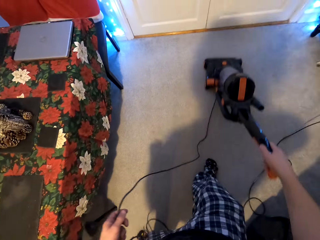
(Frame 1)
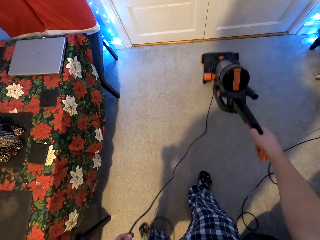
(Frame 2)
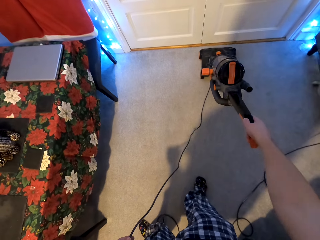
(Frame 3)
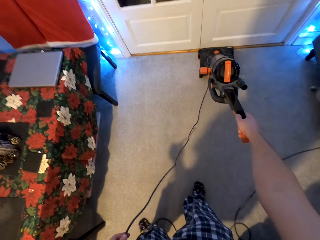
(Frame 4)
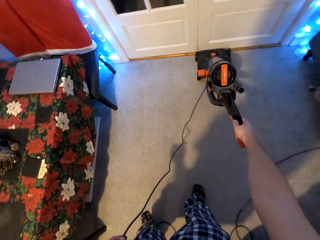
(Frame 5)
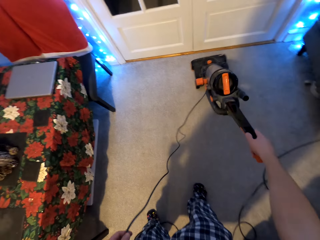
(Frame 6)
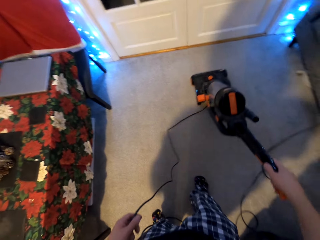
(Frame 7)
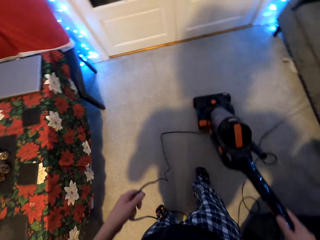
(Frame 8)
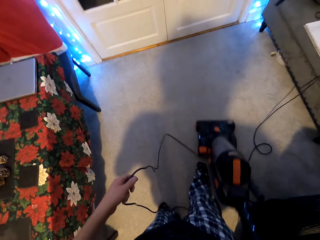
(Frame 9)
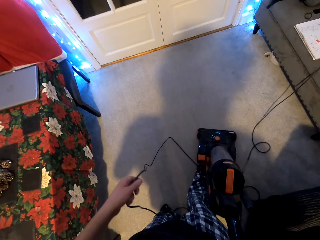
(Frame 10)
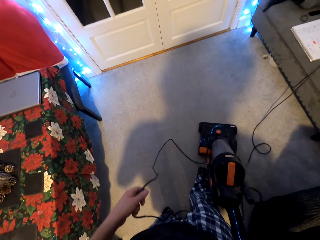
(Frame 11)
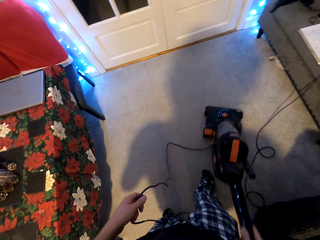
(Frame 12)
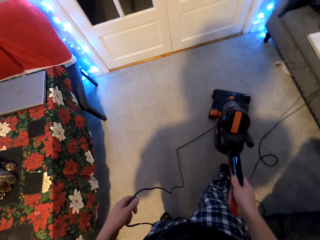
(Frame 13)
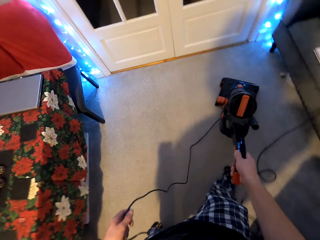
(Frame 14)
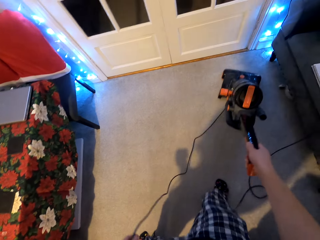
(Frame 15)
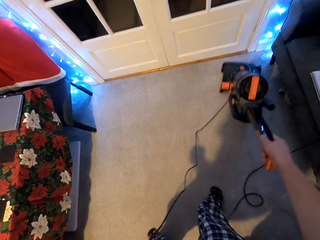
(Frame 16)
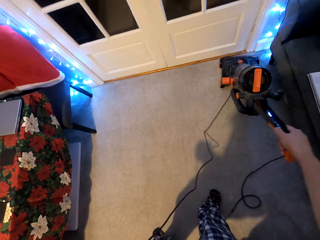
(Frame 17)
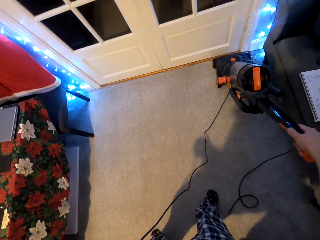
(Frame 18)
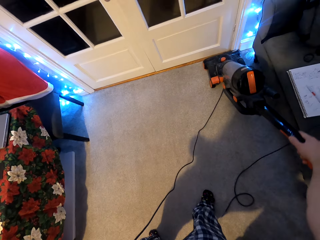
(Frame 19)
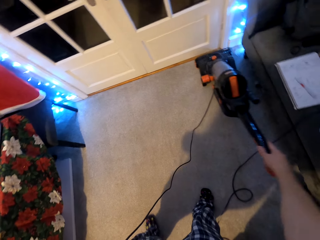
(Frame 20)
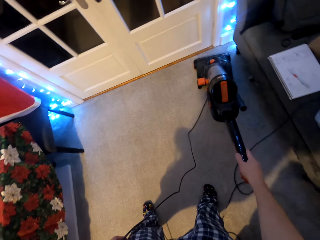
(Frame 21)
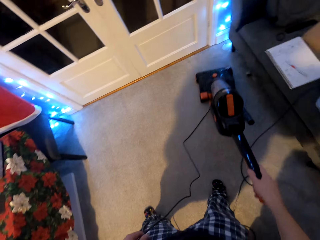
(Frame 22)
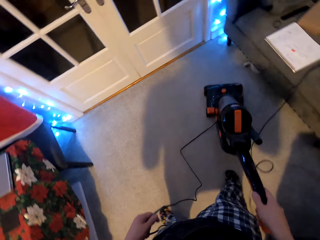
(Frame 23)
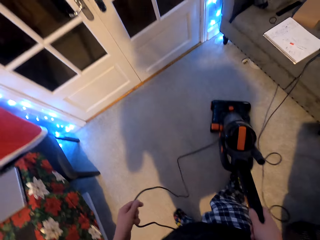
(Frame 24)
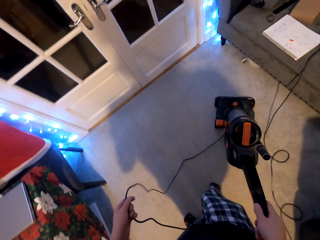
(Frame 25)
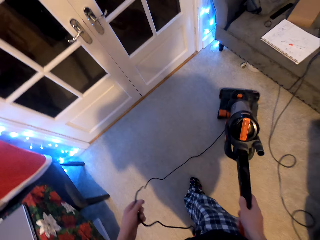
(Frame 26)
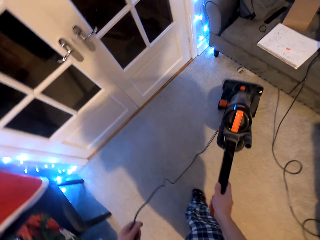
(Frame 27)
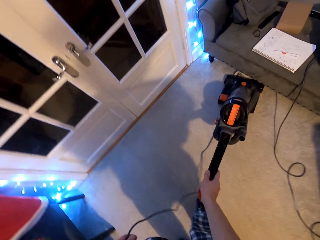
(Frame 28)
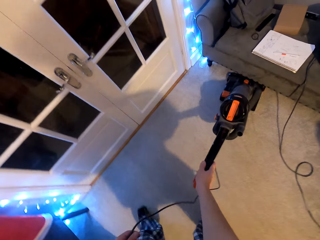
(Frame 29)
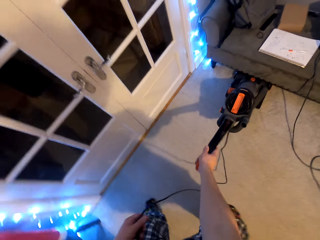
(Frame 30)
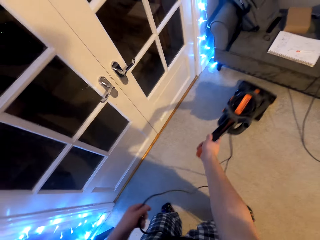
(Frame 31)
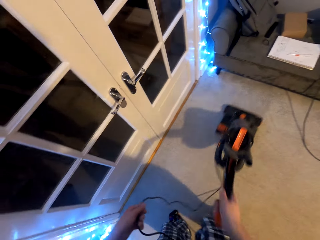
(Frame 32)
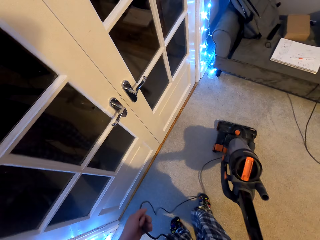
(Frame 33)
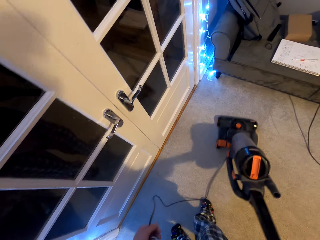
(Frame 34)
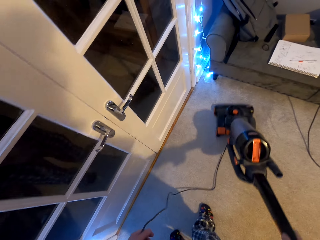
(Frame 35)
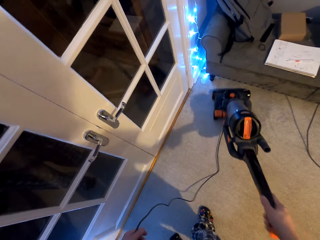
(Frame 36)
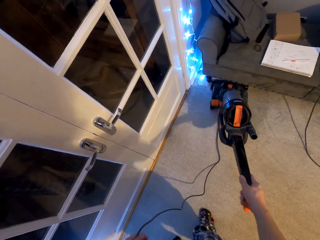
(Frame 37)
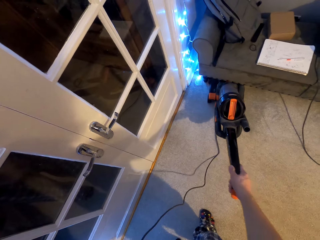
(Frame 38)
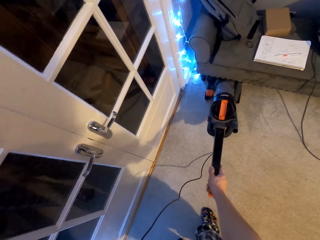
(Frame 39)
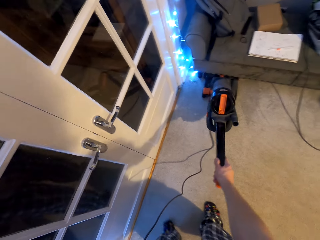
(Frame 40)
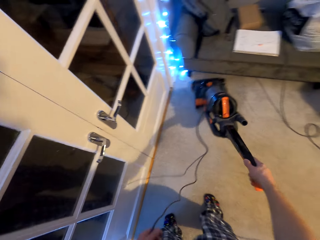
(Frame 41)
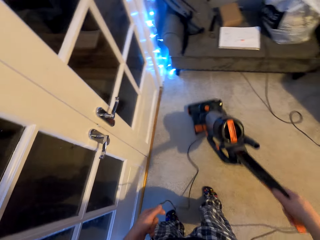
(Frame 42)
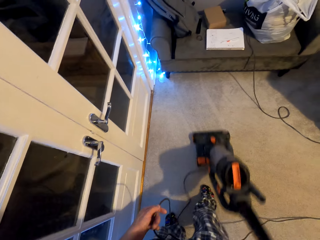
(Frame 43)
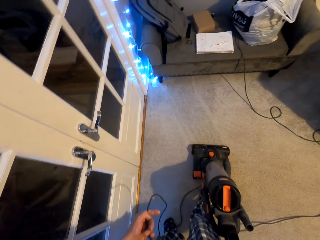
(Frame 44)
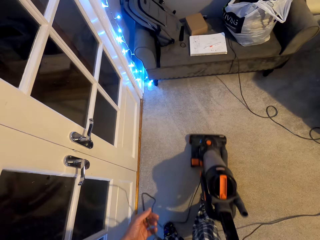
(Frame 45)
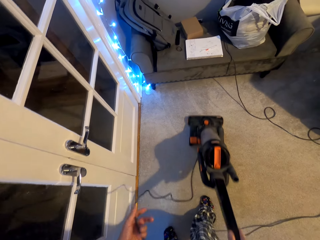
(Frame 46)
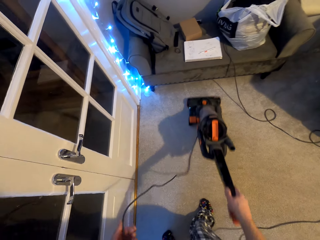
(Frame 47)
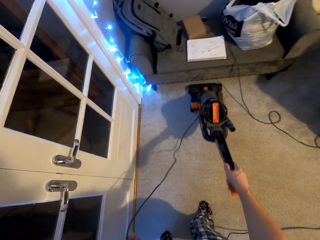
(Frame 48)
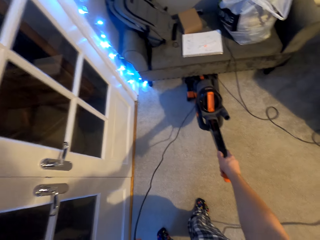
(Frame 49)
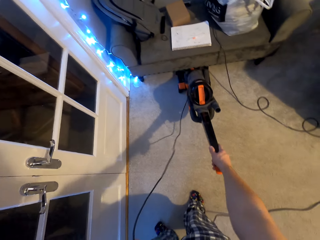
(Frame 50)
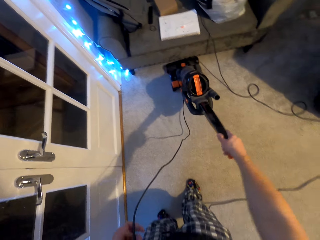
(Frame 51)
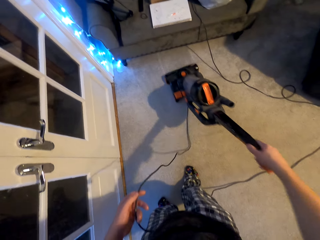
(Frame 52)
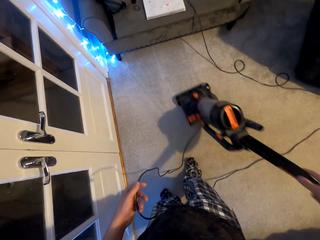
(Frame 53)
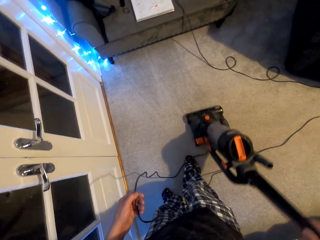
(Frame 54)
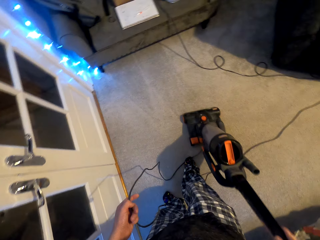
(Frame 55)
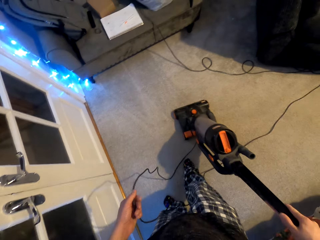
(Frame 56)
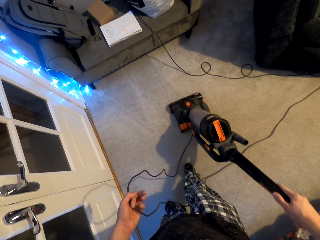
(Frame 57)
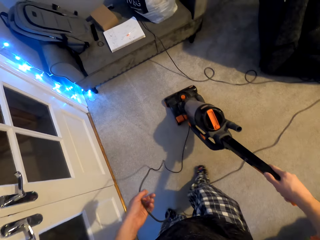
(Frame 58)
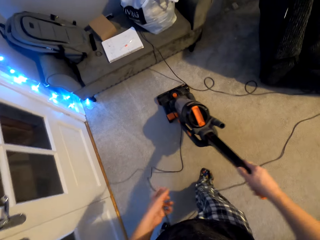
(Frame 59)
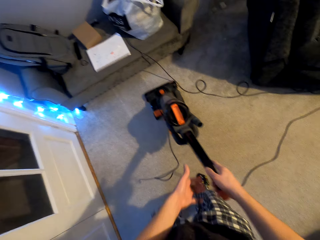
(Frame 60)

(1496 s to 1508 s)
The camera wearer moves the vacuum cleaner upwards. They pull the vacuum cleaner downwards. They move the vacuum cleaner upwards. They pull the vacuum cleaner downwards. They move the vacuum cleaner upwards. They pull the vacuum cleaner downwards. They move the vacuum cleaner upwards. They pull the vacuum cleaner downwards. They move the vacuum cleaner upwards. They pull the vacuum cleaner downwards. They move the vacuum cleaner upwards.

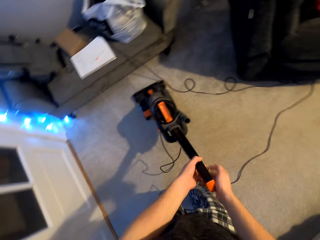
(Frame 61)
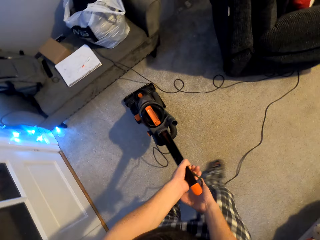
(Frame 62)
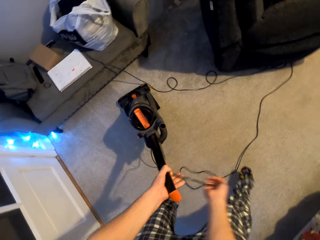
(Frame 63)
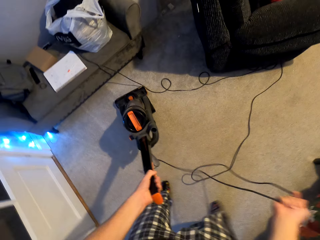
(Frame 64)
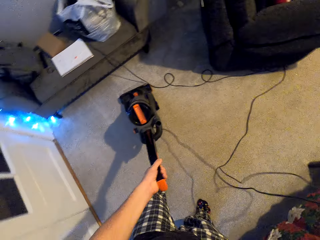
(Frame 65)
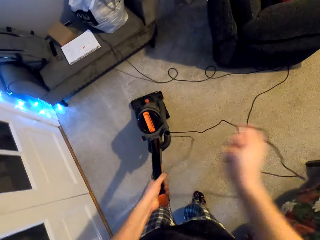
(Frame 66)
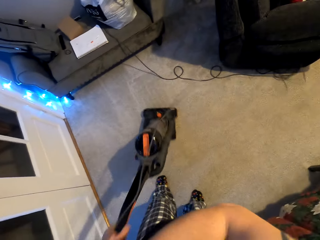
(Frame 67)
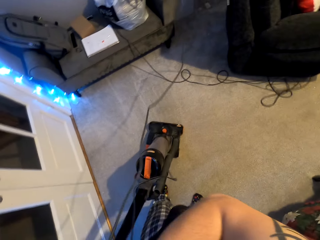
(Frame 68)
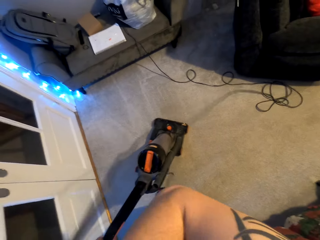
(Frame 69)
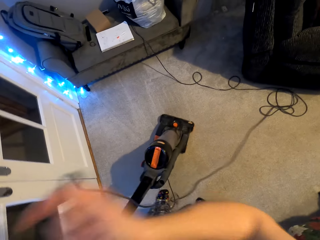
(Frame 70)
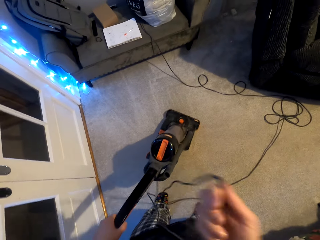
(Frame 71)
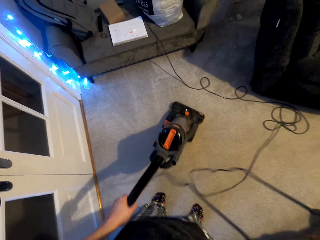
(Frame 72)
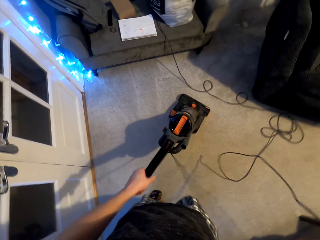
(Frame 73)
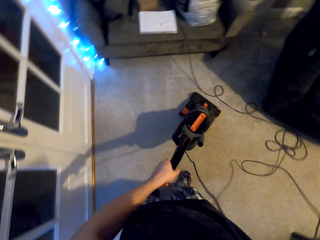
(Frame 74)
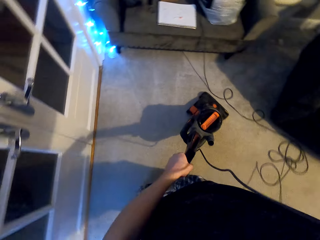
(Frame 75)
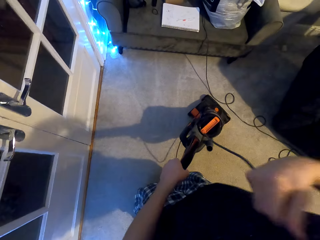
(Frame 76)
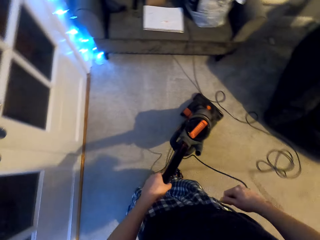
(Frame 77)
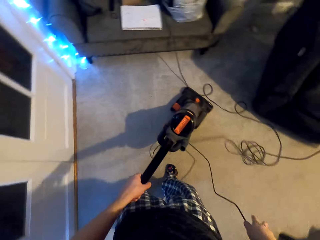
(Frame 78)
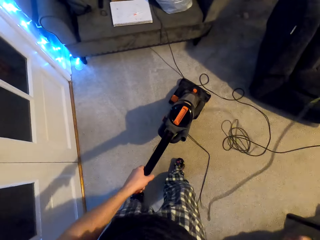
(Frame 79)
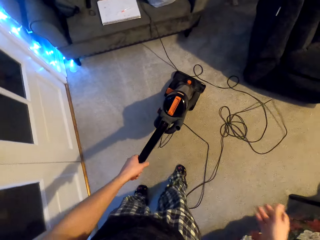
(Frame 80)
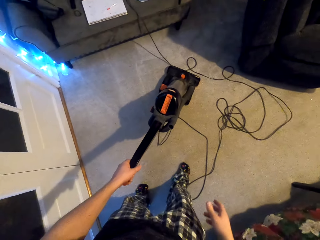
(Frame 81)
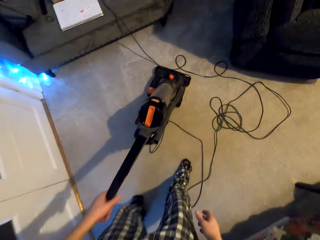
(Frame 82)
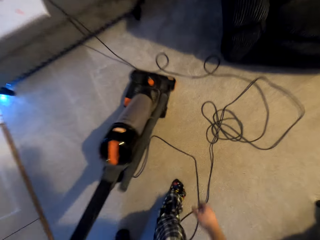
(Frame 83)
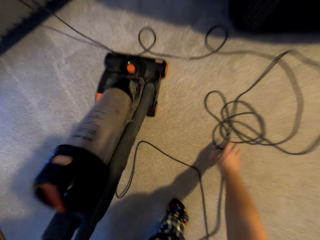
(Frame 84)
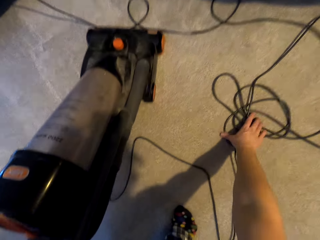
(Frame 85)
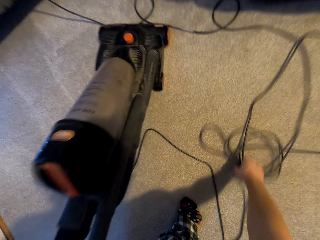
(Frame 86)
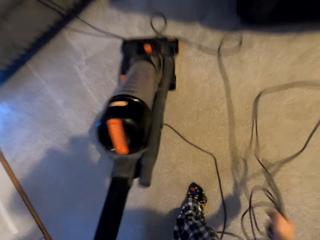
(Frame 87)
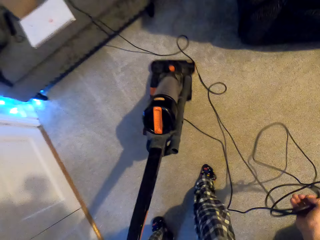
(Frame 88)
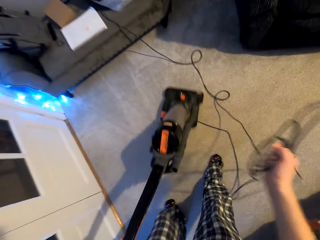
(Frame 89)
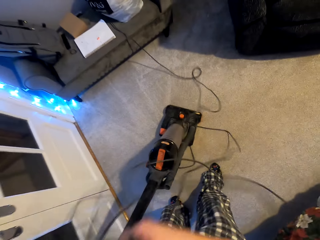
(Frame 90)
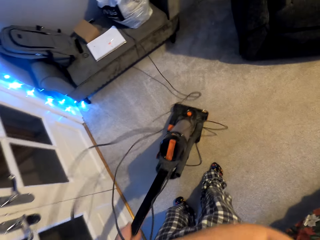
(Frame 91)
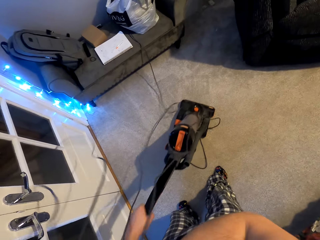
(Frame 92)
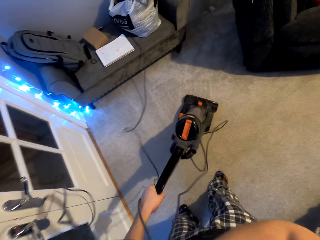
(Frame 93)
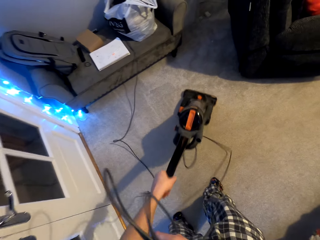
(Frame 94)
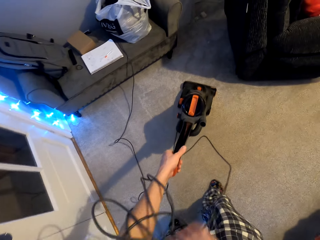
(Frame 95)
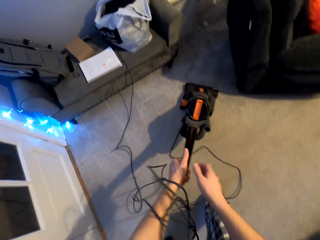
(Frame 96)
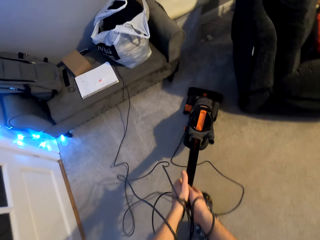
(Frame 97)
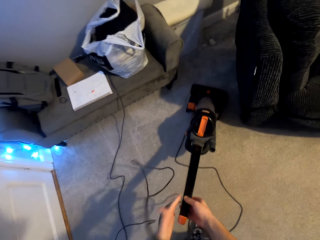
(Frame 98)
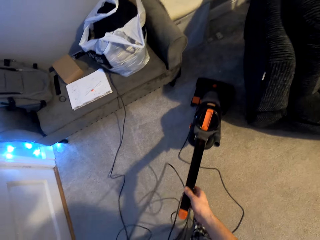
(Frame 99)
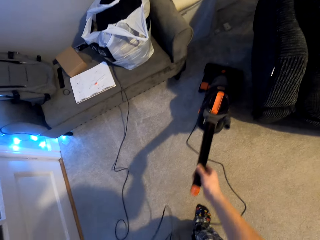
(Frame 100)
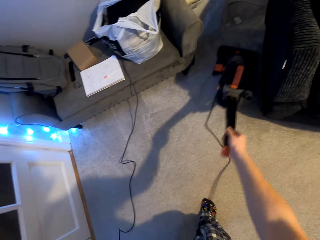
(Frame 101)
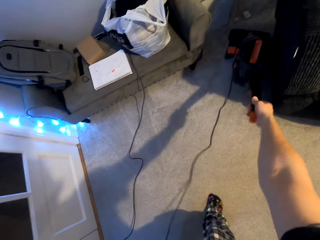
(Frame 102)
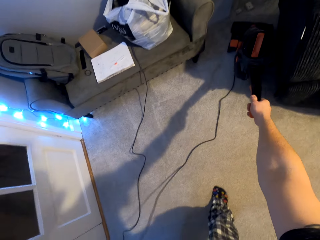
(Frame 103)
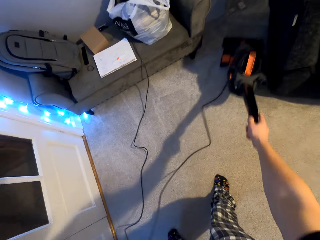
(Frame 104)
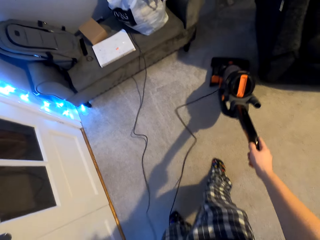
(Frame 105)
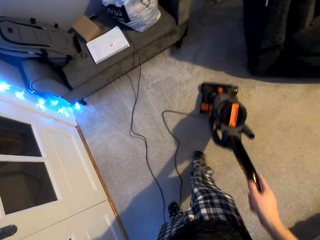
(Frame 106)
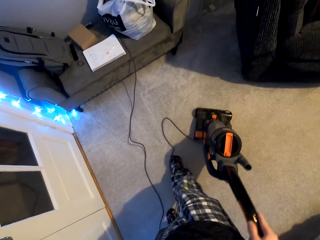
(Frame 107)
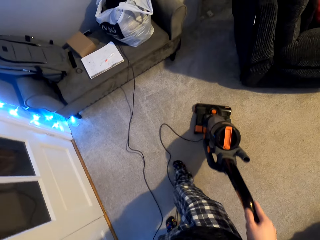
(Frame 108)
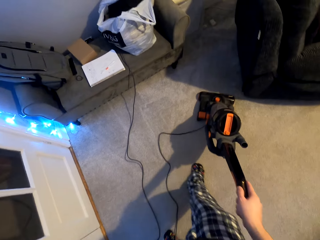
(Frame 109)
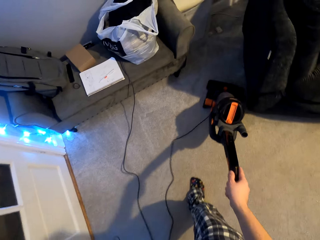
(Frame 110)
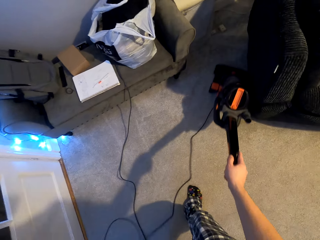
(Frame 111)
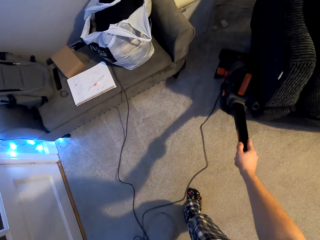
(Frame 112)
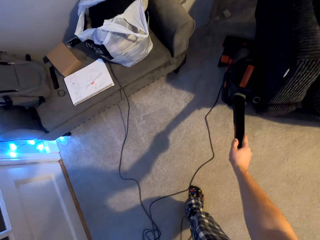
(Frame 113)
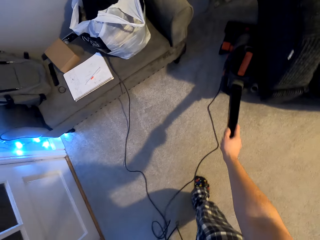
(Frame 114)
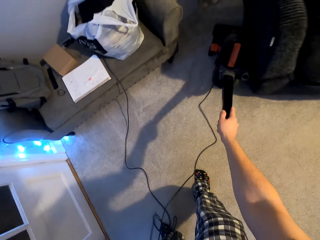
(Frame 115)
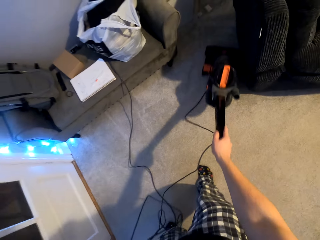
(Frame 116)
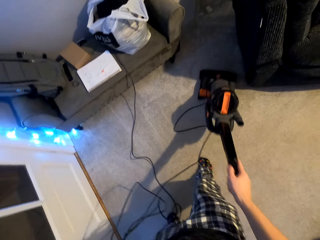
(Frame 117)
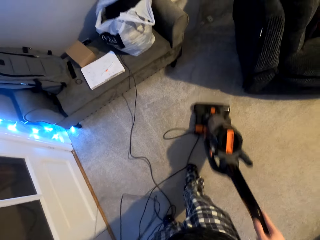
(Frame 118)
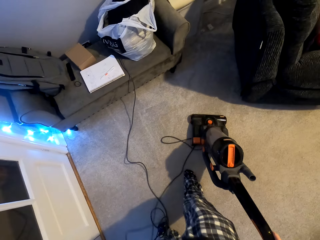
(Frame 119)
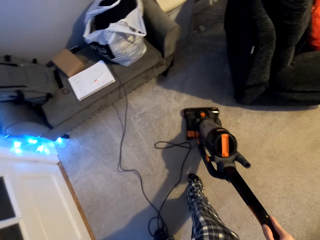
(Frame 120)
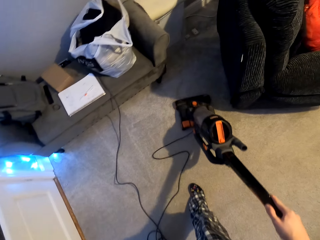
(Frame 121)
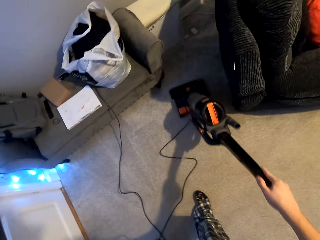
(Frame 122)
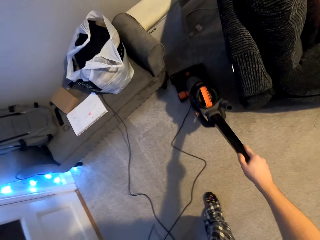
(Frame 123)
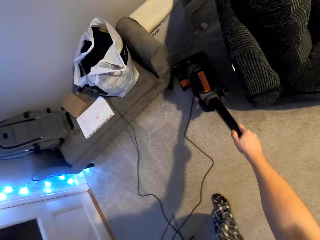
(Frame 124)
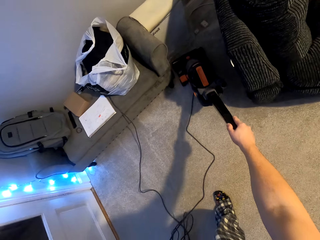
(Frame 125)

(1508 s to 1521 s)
The camera wearer moves the vacuum cleaner to the left hand. They hold the wire. They move the cable. They pull the wire. They pull the vacuum cleaner downwards. They pull the wire. They move the vacuum cleaner upwards. They hold the wire. They clean the carpet using the vacuum cleaner machine. They drop the wire. They pick the wire from the carpet. They move the cable. They pull the vacuum cleaner downwards. They move the vacuum cleaner upwards. They clean the carpet using the vacuum cleaner machine. They pull the vacuum cleaner downwards. They move the vacuum cleaner upwards. They pull the vacuum cleaner downwards. They move the vacuum cleaner upwards.
